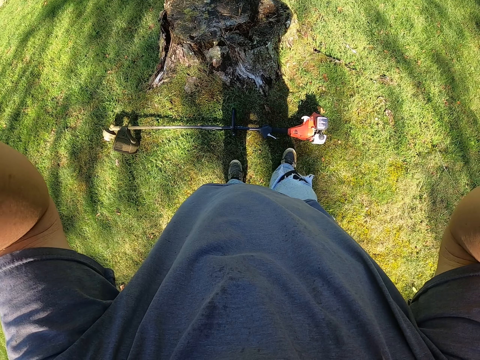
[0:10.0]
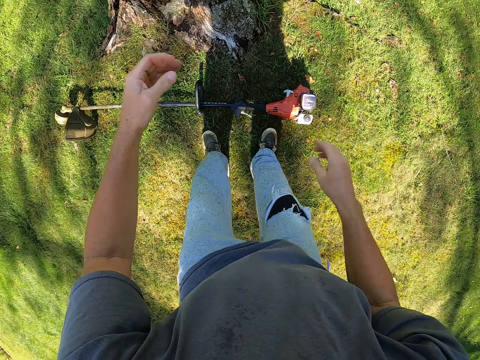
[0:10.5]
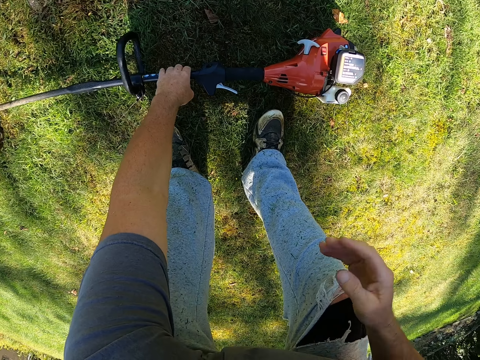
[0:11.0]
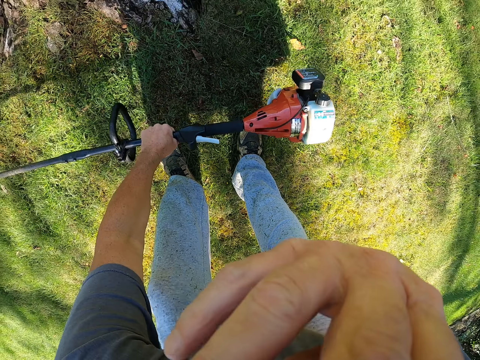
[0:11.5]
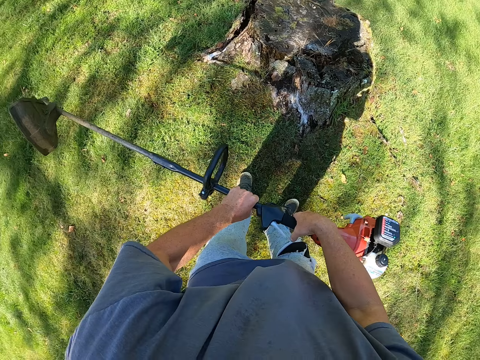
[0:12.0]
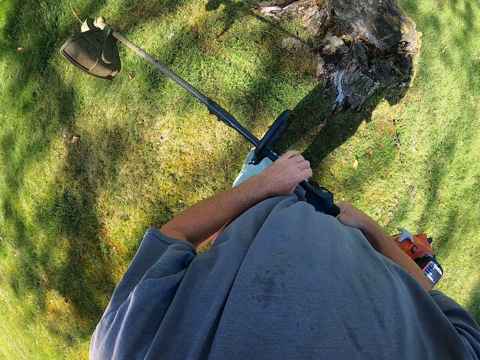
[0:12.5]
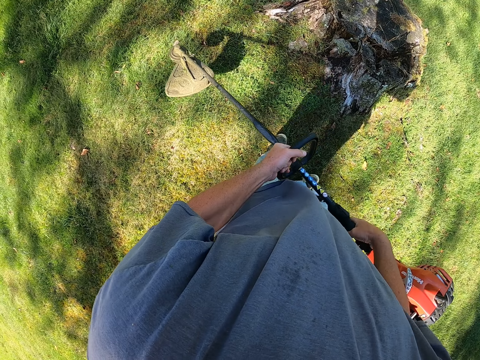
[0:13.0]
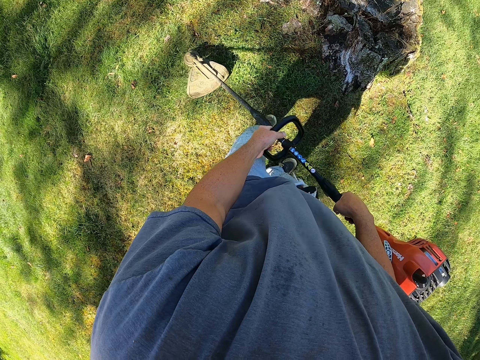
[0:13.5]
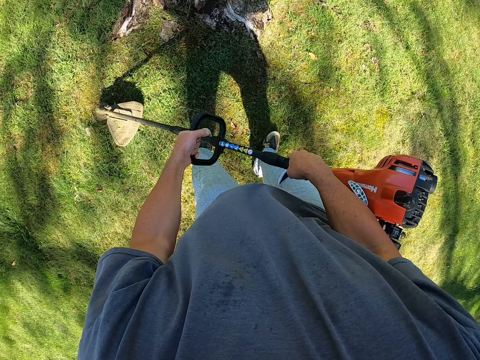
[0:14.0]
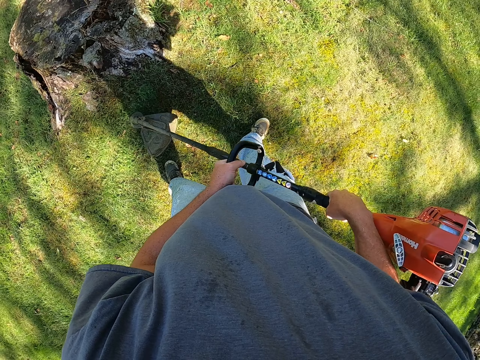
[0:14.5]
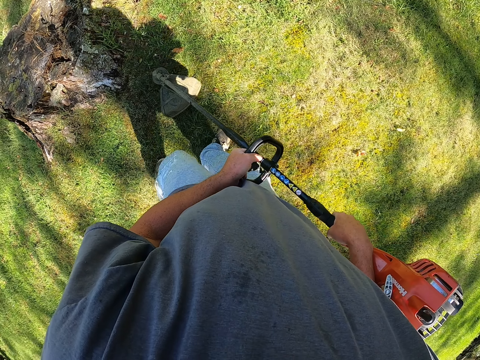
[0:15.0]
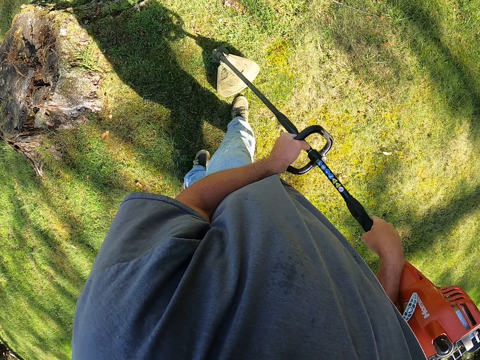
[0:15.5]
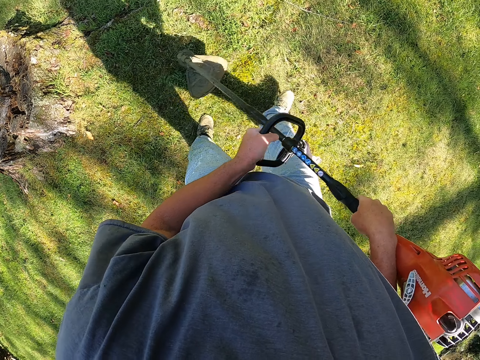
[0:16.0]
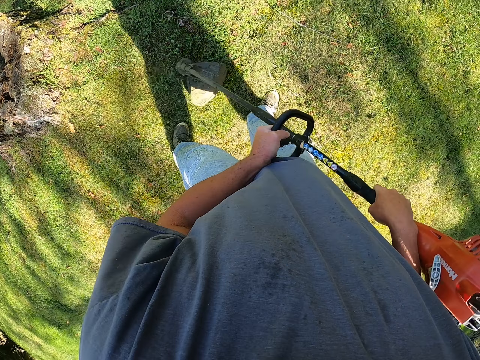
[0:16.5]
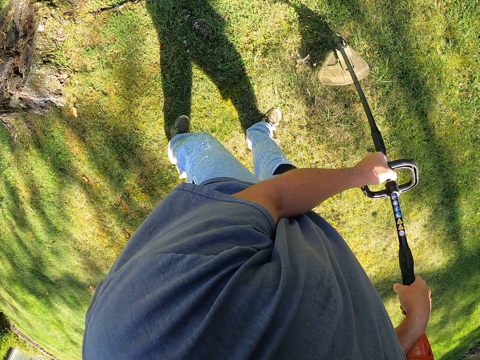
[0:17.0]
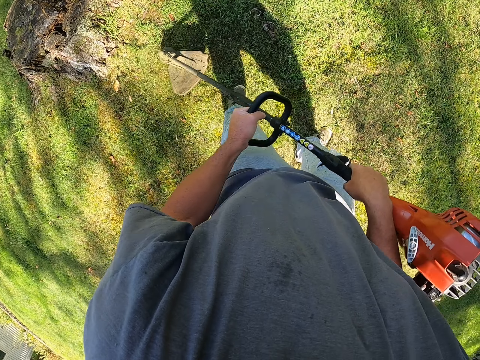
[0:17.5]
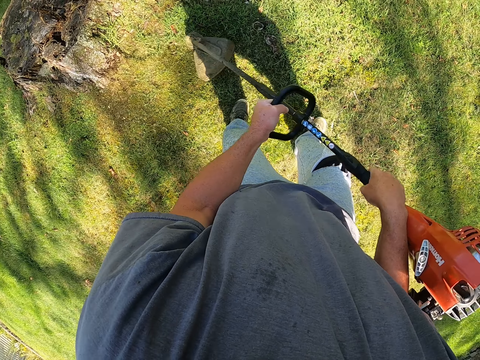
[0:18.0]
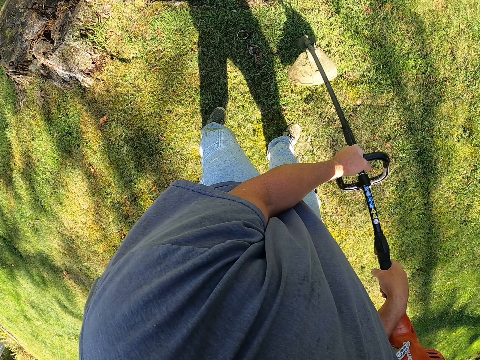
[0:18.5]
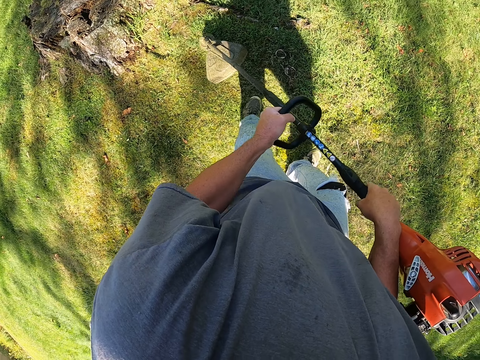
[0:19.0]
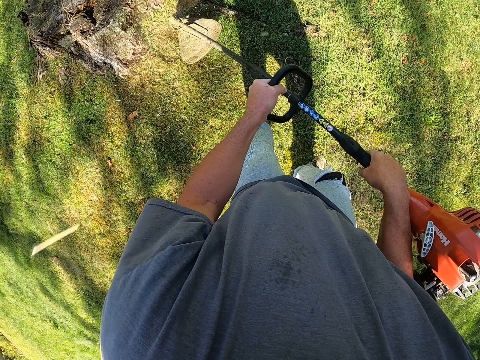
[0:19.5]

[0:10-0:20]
The camera wearer moves the right foot. They pick the grass cutting machine from the ground. They bend. They do something. They hold the grass cutting machine with both hands. They cut grass with the grass cutting machine.

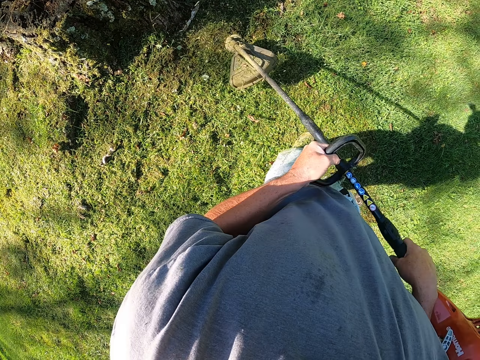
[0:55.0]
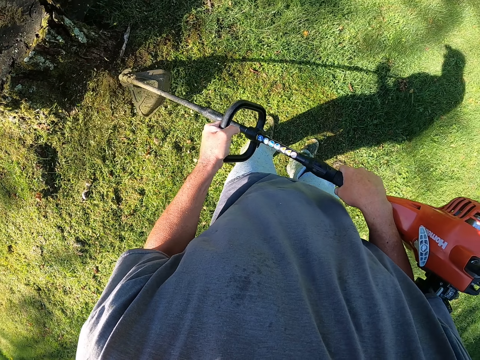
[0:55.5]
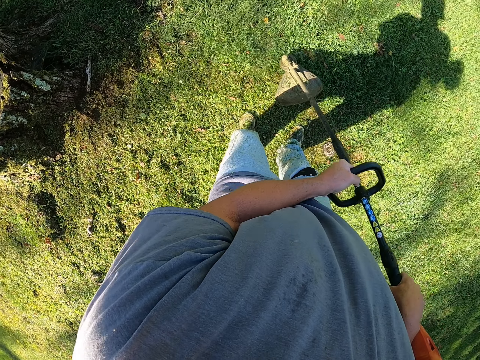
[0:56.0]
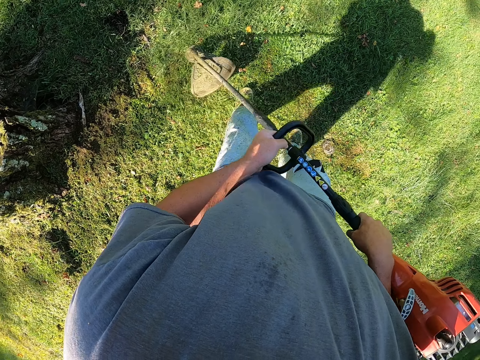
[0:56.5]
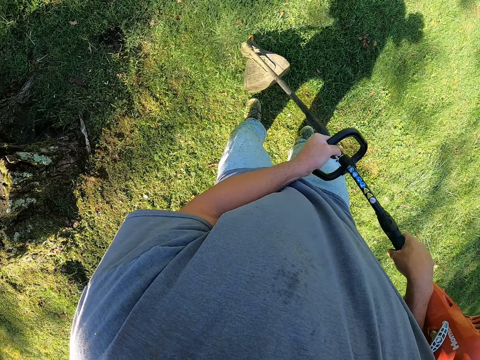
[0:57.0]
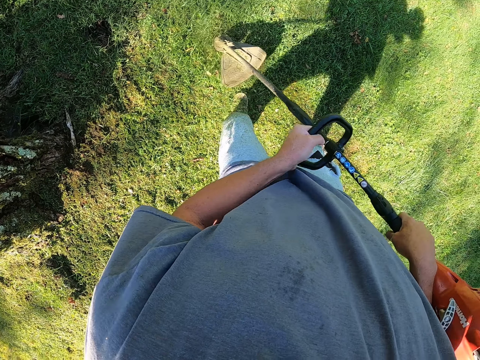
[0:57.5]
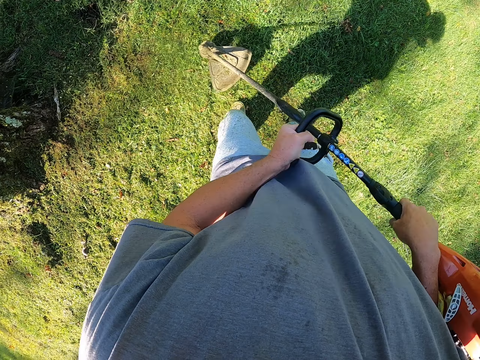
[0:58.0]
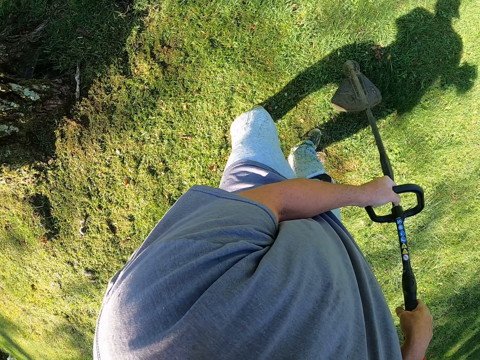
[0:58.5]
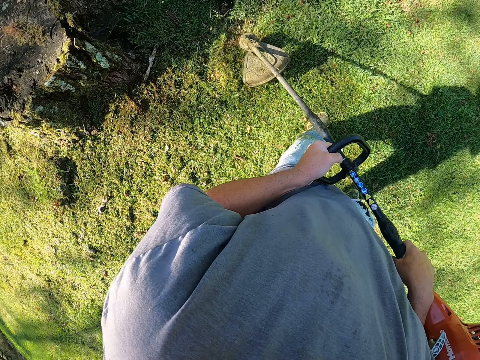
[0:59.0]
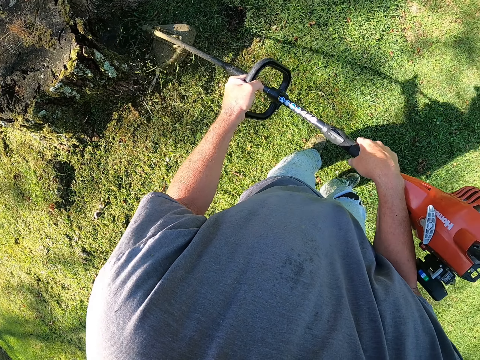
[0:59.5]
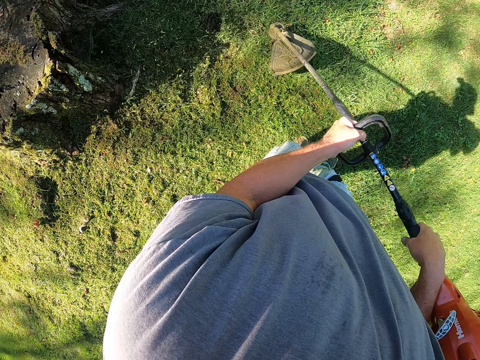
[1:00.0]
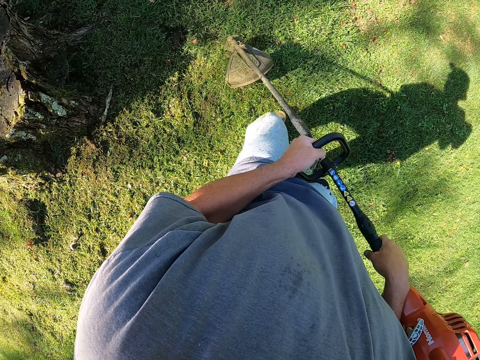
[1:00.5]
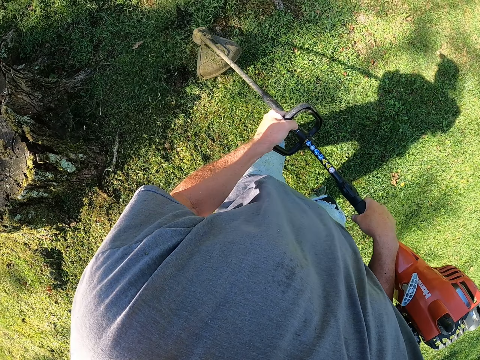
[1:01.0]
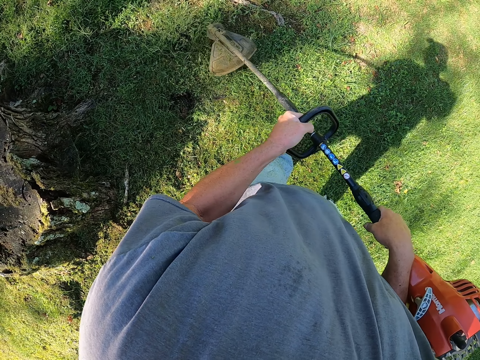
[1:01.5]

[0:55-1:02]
The camera wearer moves the left foot. They cut grass with the cutting machine.

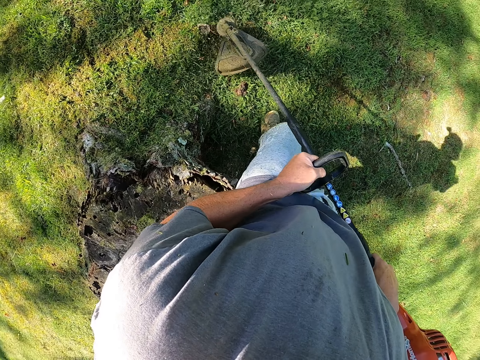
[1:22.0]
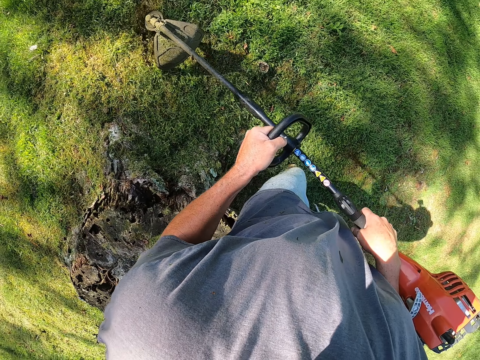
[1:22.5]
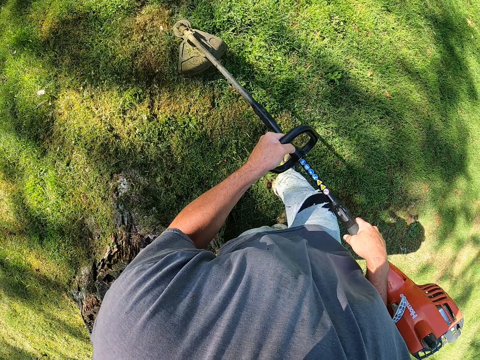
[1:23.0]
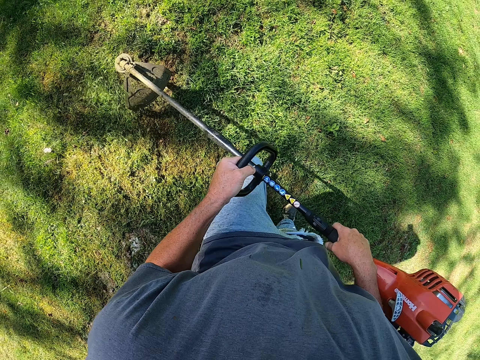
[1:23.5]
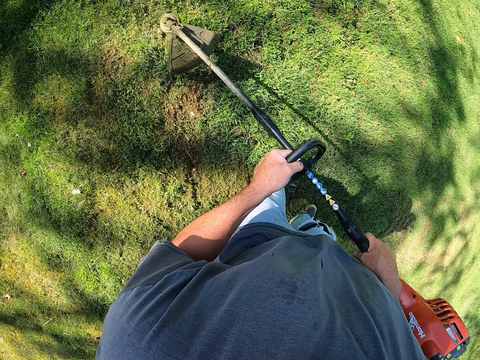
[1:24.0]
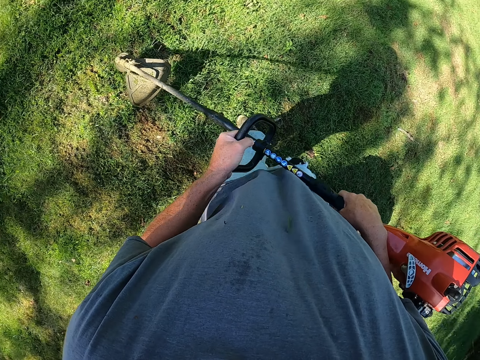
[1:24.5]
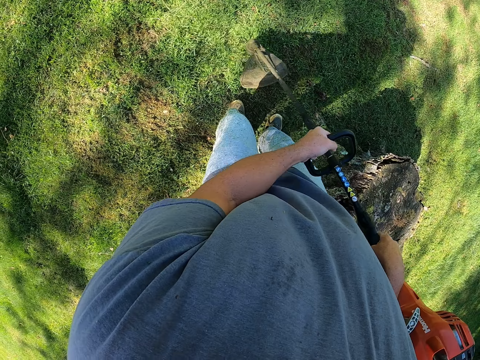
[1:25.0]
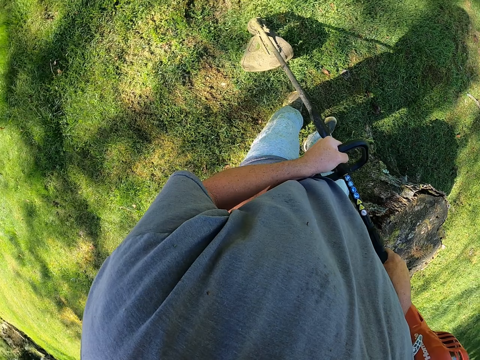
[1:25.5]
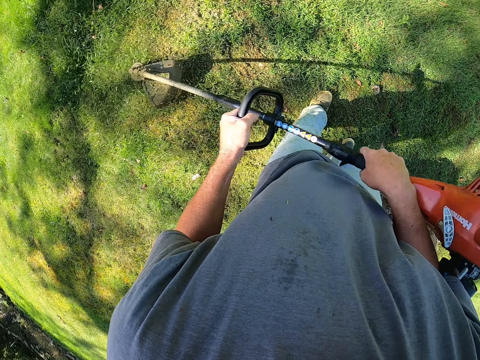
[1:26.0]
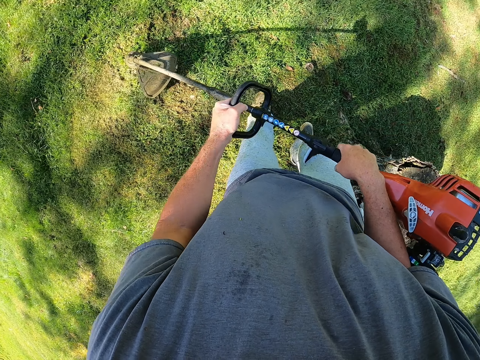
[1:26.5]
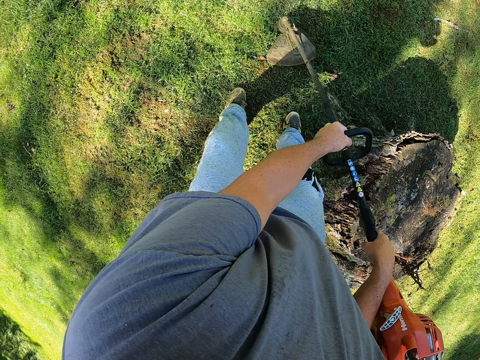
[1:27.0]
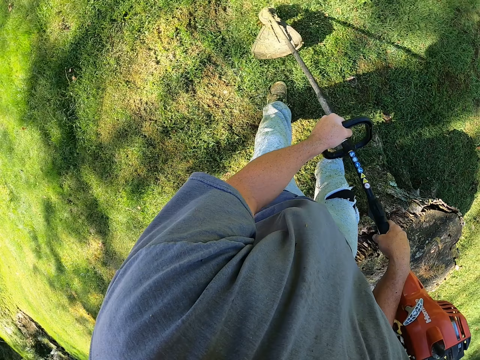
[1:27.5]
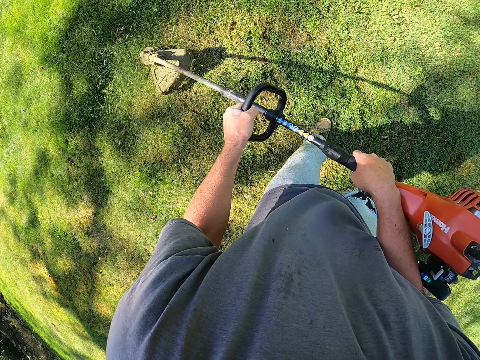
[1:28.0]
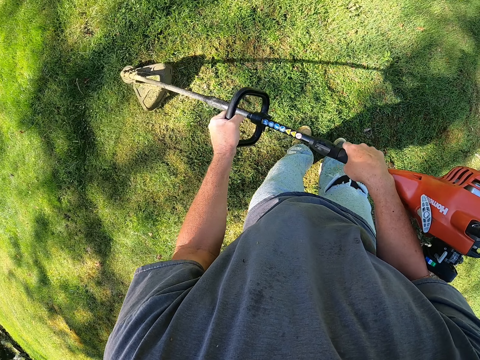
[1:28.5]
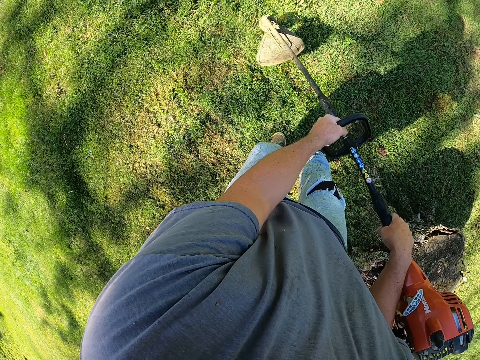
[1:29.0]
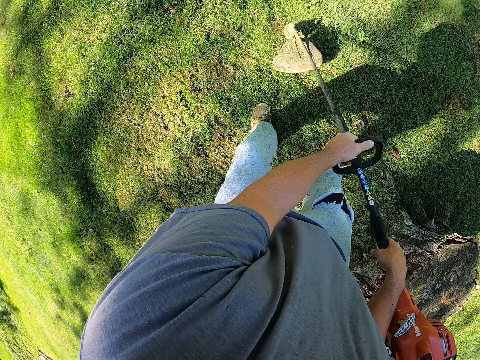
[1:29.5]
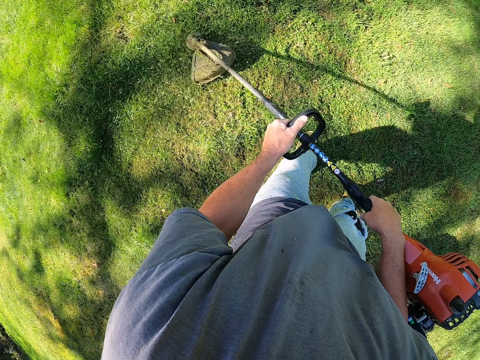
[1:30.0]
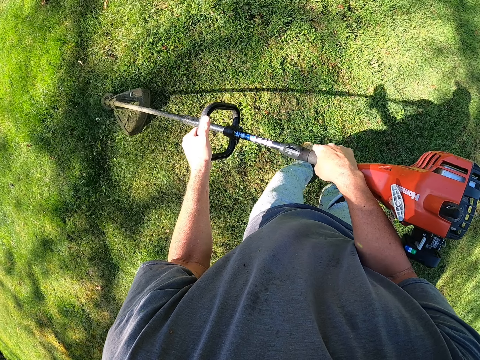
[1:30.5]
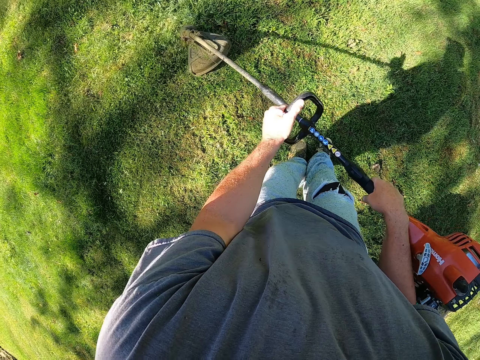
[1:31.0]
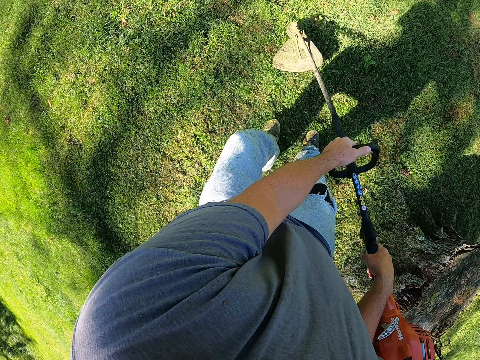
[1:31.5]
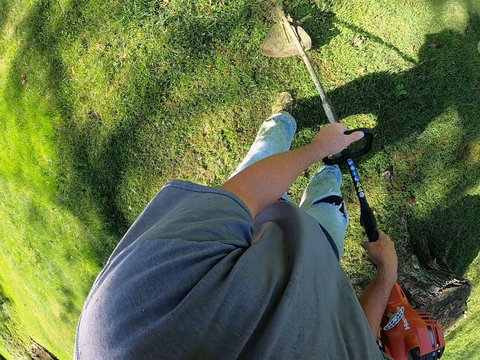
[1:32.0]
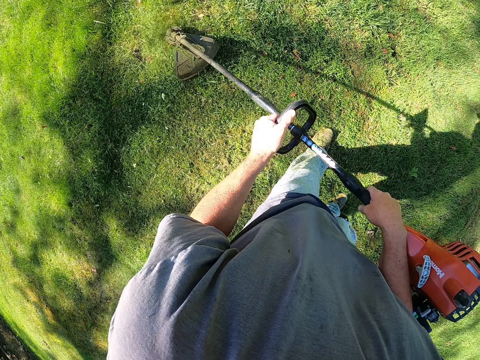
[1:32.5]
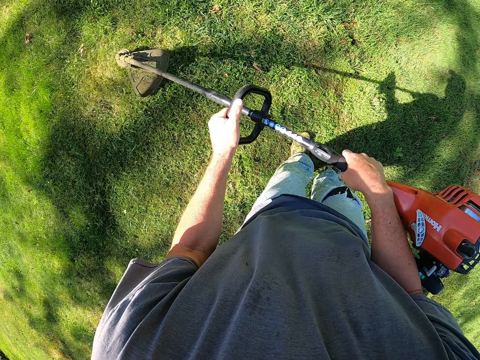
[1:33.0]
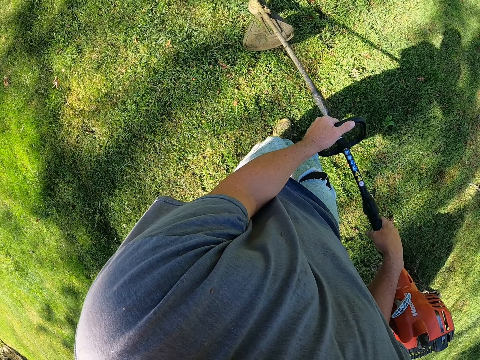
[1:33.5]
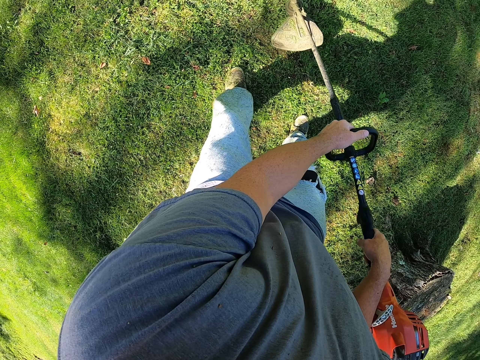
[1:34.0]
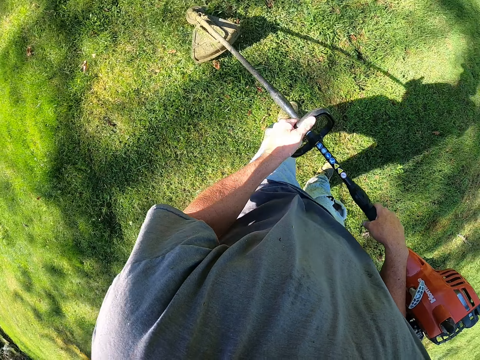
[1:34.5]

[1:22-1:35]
The camera wearer moves around. They cut grass with the cutting machine.
